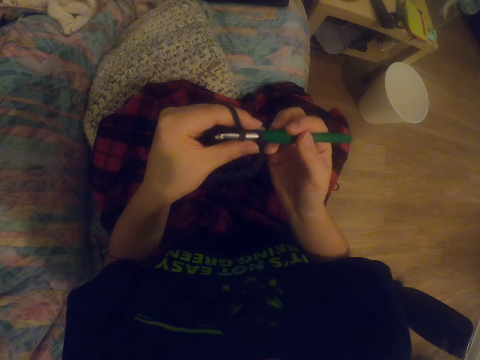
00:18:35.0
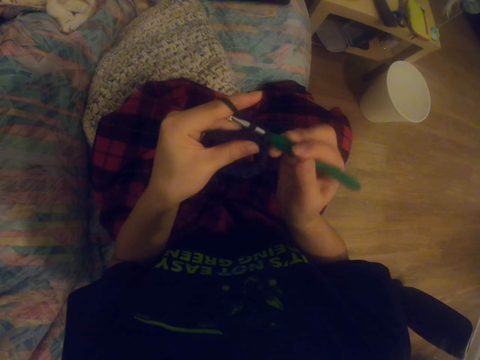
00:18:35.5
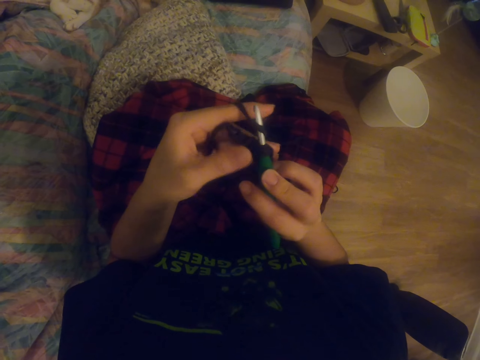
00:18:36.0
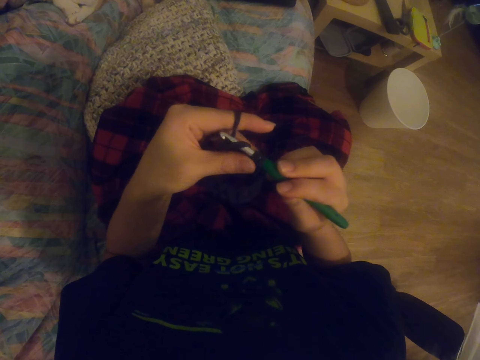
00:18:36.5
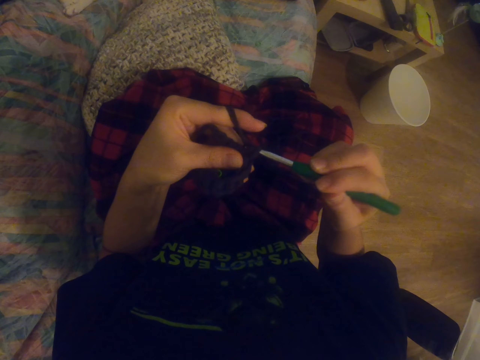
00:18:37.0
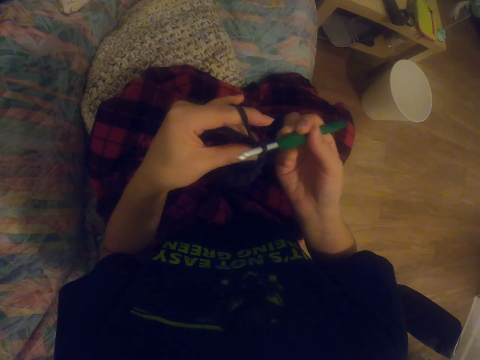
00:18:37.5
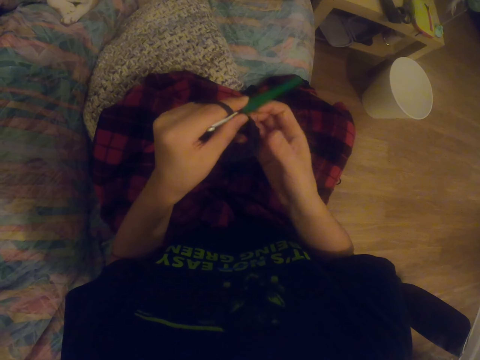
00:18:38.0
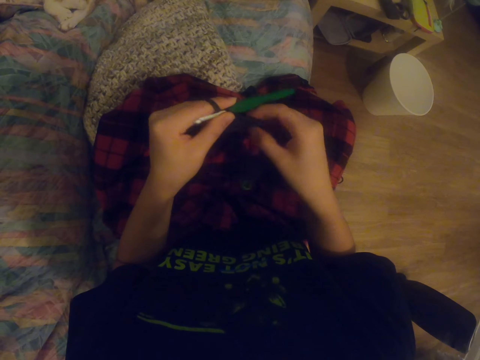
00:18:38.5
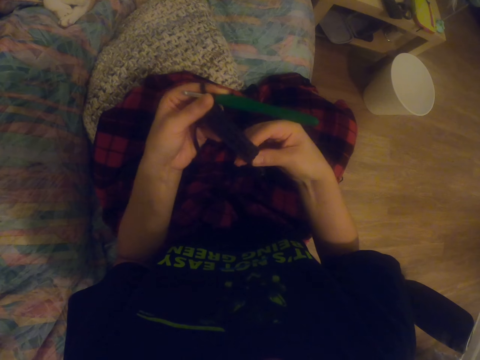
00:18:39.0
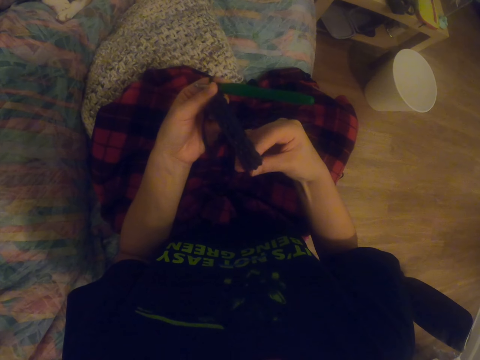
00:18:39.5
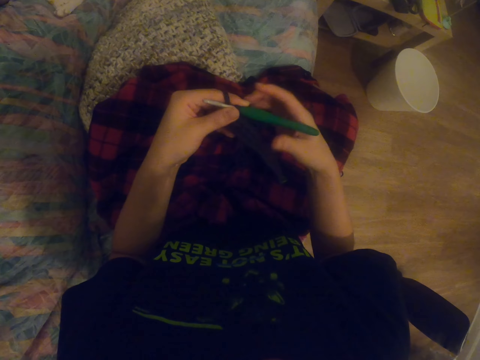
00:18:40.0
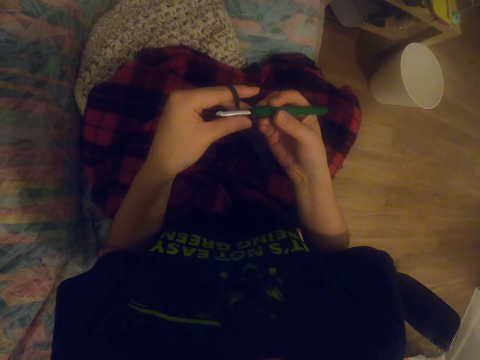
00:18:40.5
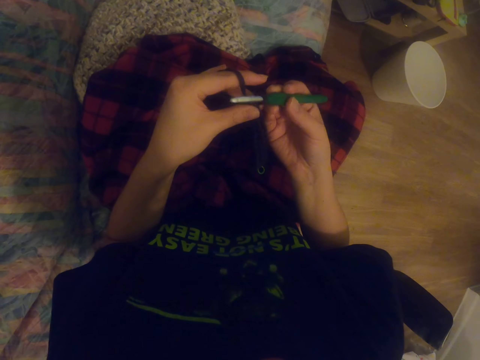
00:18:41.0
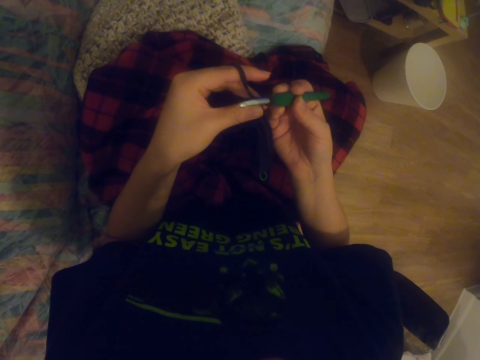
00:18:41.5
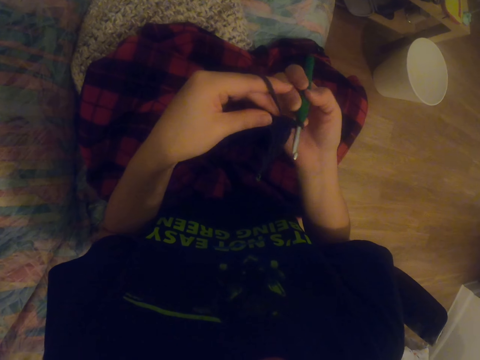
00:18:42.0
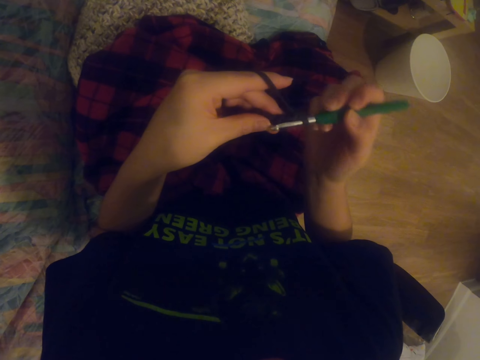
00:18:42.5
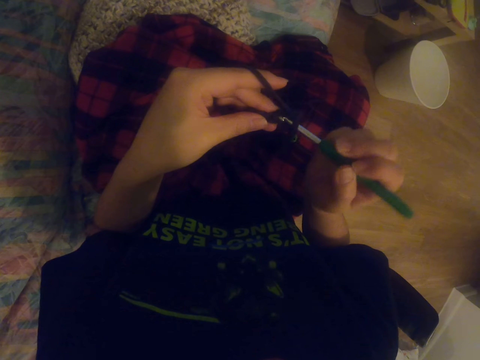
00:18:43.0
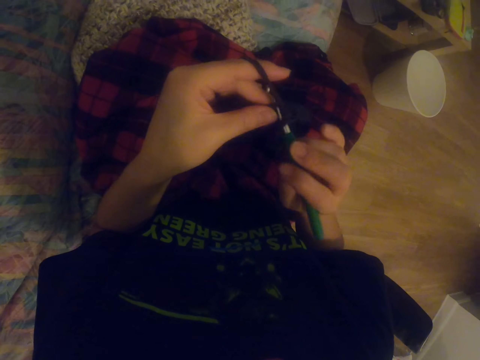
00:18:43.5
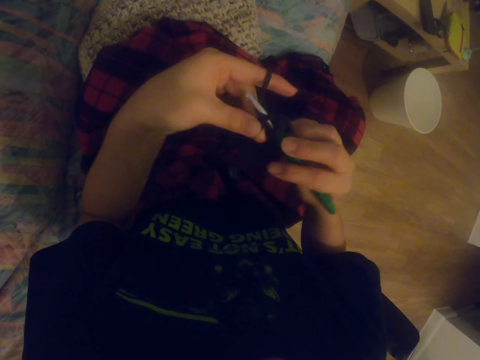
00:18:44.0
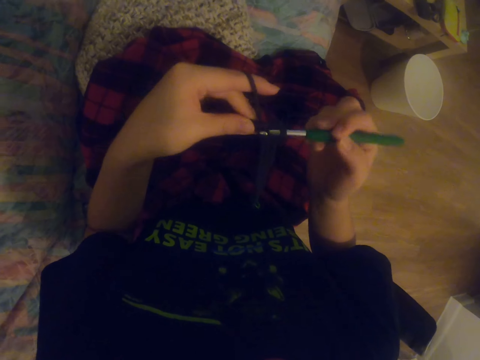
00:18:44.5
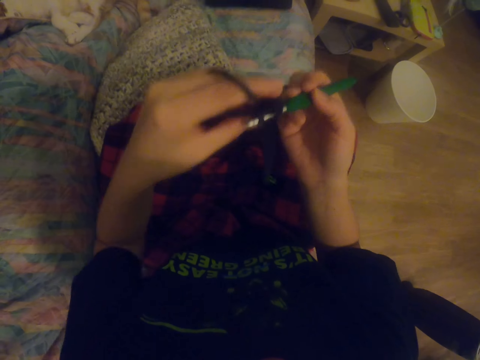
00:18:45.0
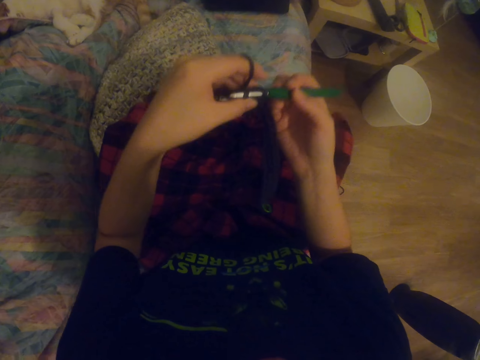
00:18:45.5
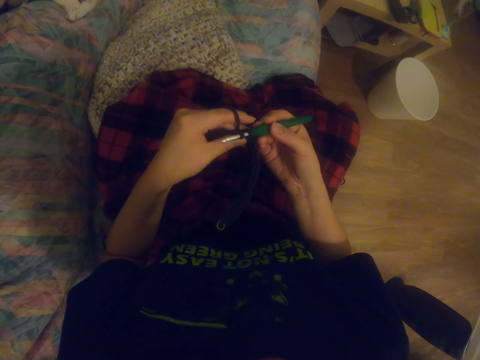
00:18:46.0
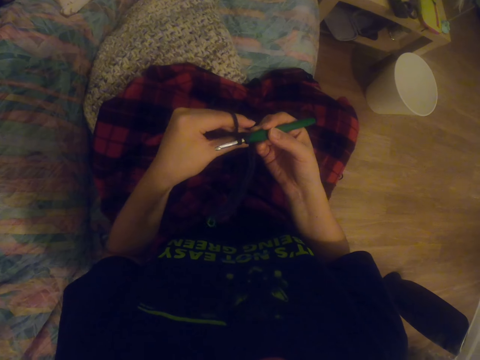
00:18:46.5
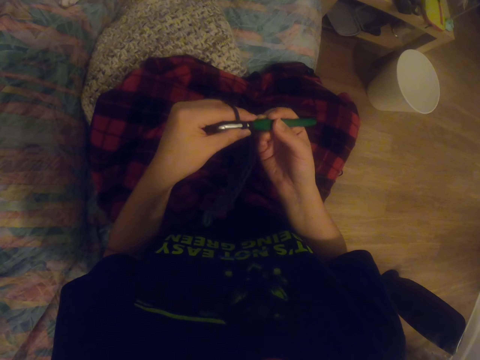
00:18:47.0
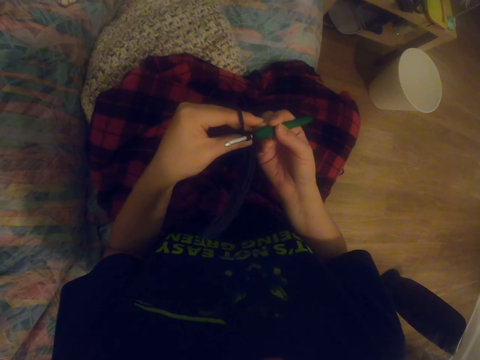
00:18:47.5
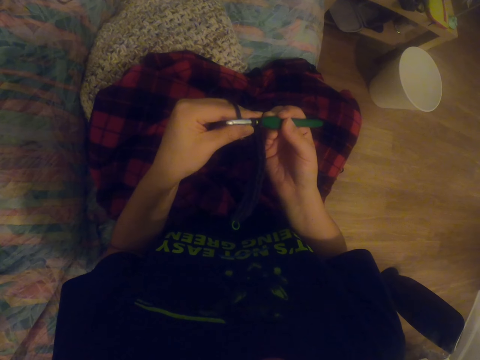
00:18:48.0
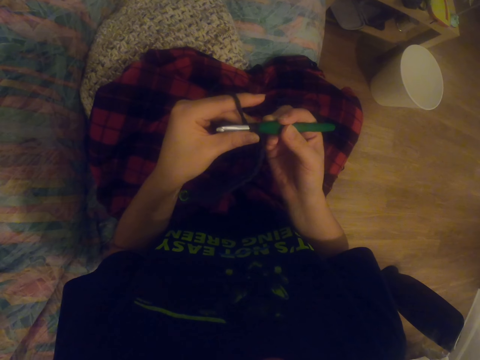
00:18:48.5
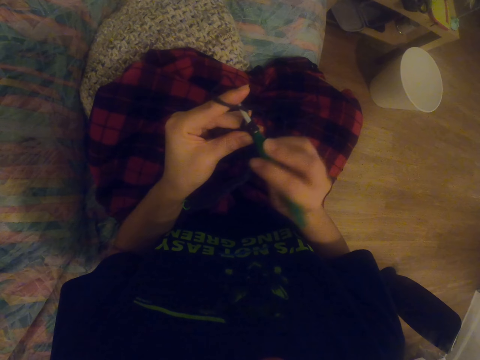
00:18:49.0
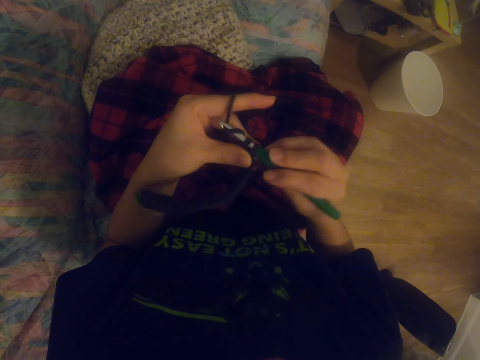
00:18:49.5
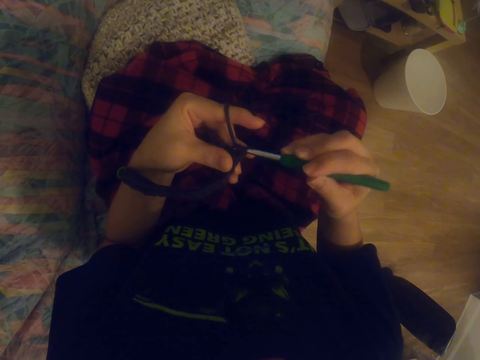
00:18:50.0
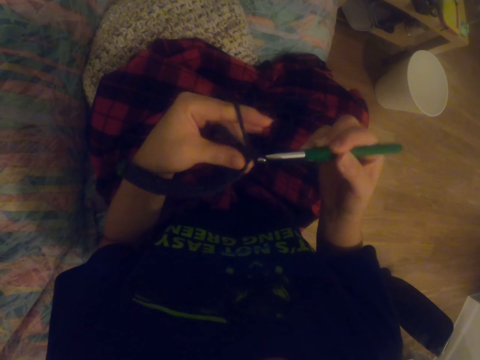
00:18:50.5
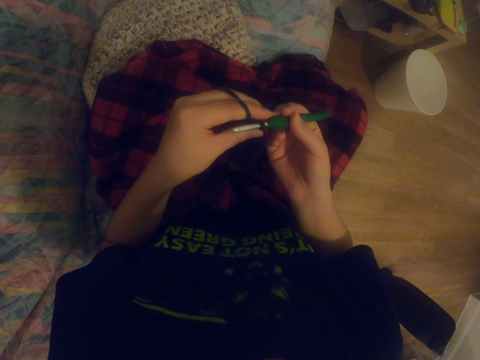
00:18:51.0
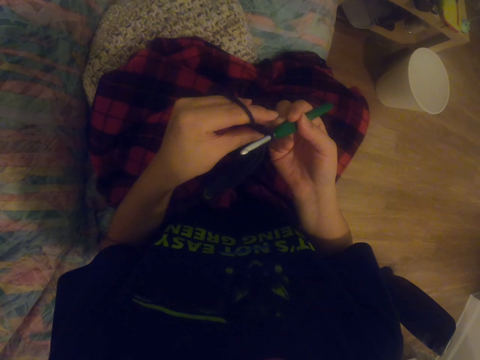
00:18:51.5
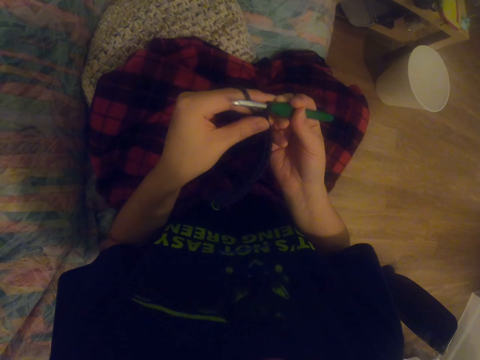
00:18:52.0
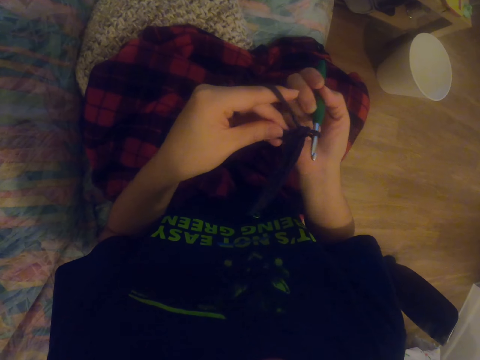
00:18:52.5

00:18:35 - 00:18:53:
The camera wearer knits the garment with the knitting needle. They stretch the fabric. They hold the crochet hook. They knit the garment with the knitting needle. They lift the left arm. They move the hand. They rest the hands on the laps. They knit the garment with the knitting needle.

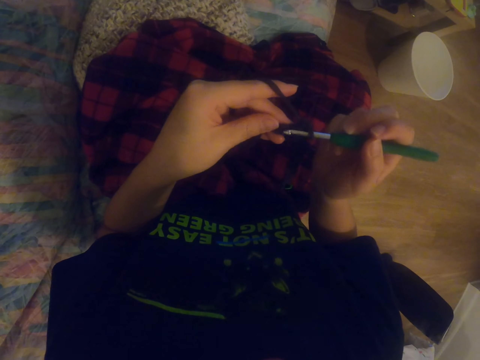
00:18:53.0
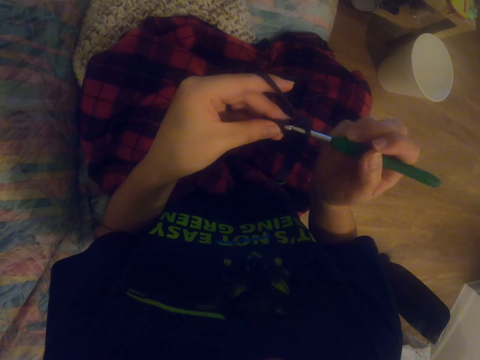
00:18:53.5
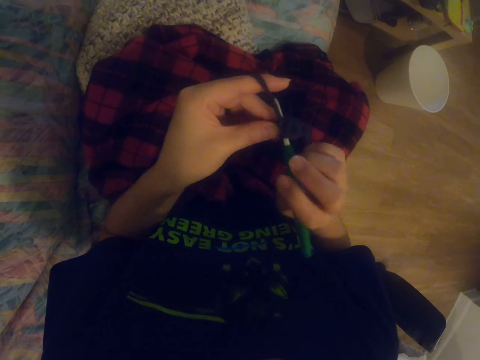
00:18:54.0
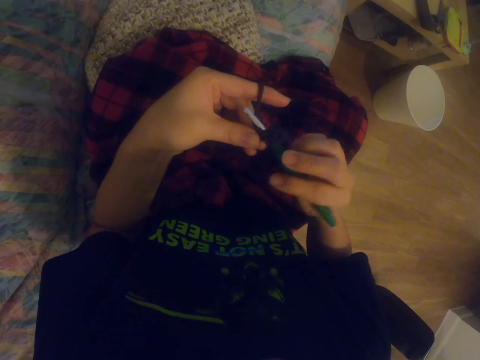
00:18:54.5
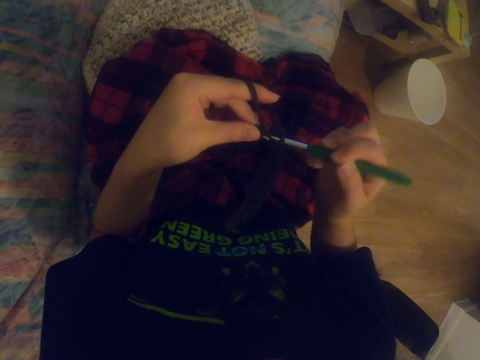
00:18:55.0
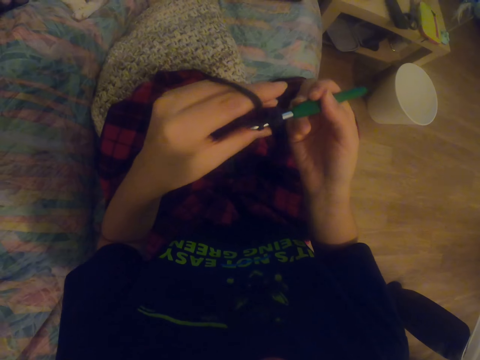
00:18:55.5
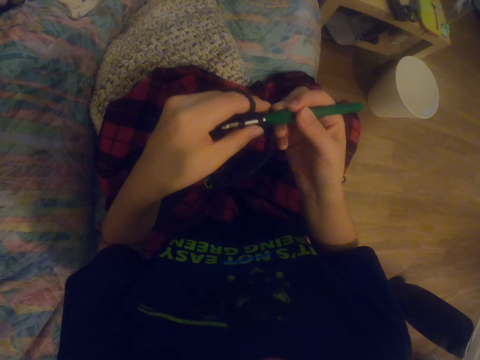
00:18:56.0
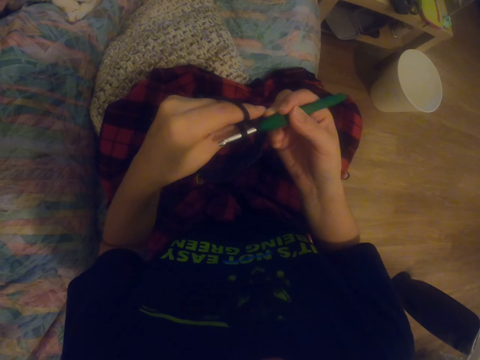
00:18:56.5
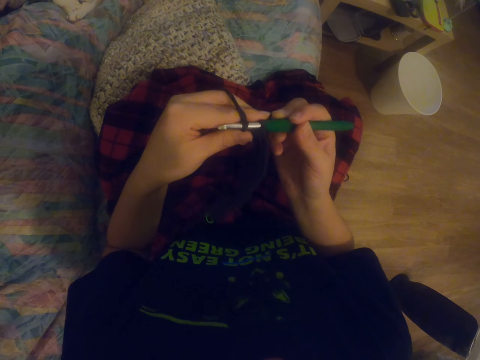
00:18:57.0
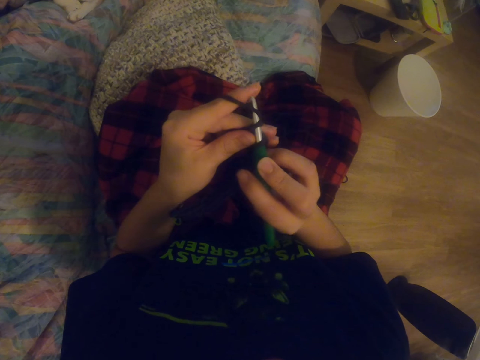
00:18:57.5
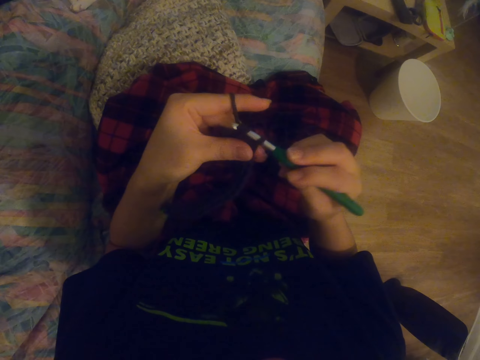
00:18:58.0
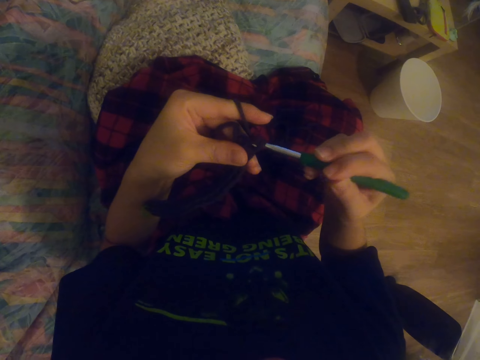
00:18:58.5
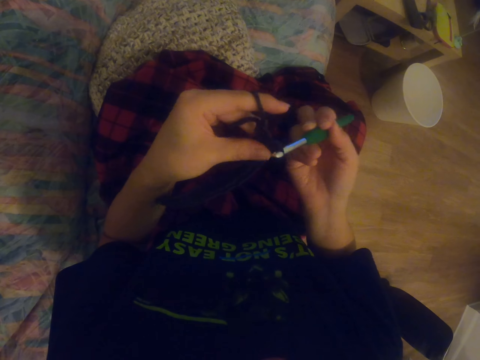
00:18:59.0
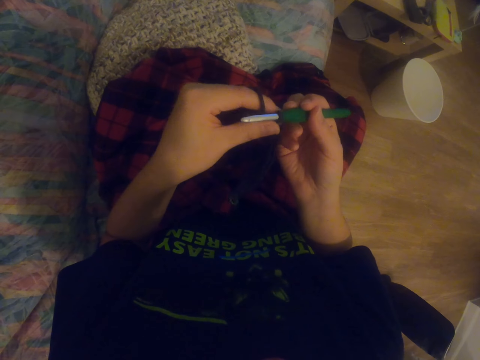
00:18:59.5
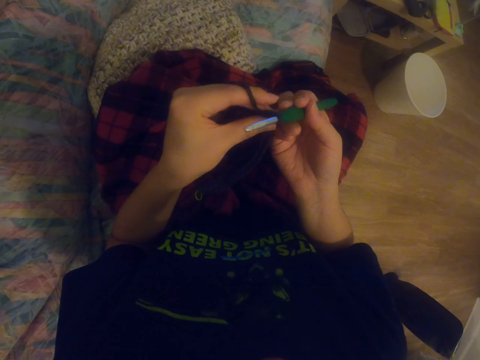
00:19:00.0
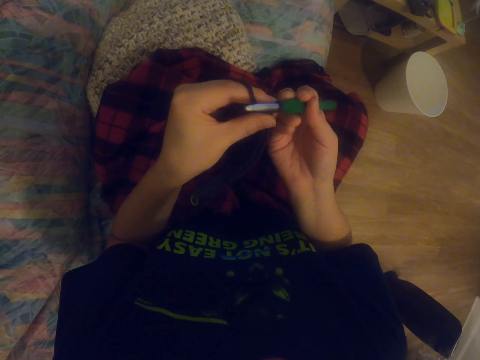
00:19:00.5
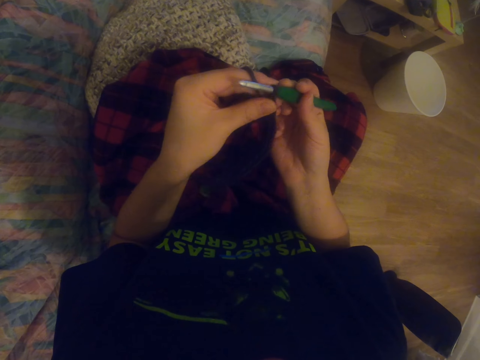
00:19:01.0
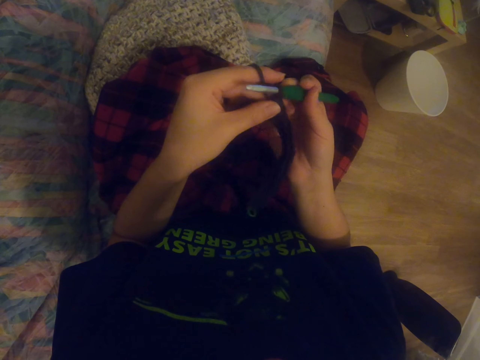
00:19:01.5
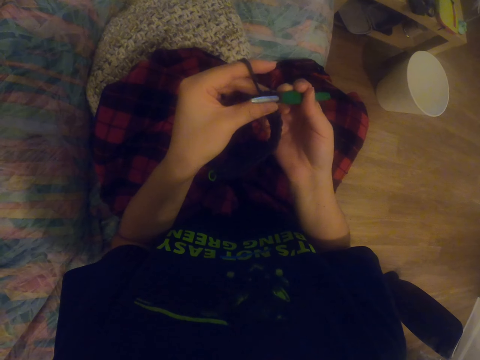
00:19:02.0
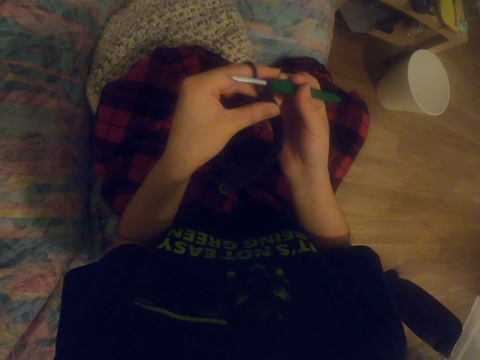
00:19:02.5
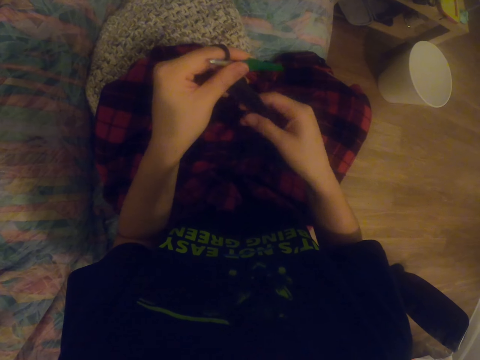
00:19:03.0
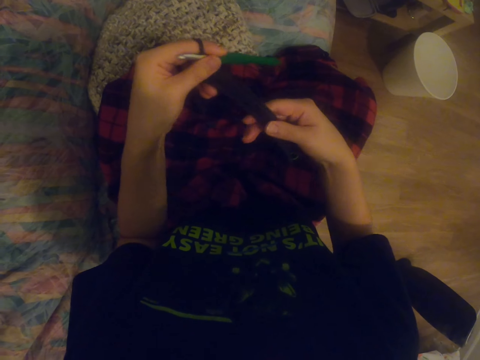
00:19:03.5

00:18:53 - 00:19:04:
The camera wearer knits the garment with the knitting needle. They knit the garment with the knitting needle again.
